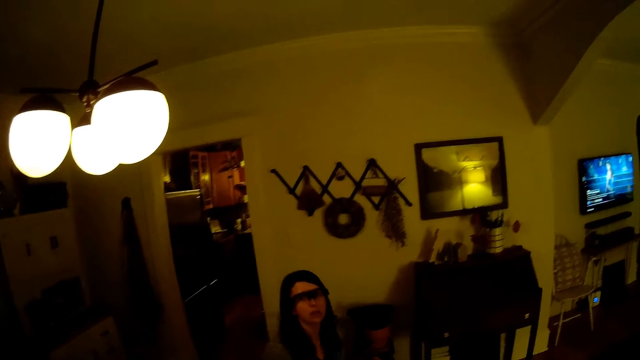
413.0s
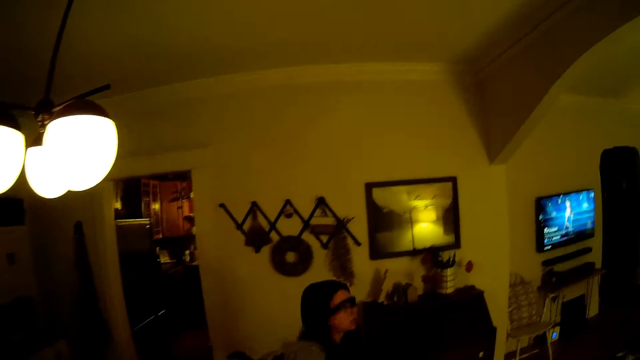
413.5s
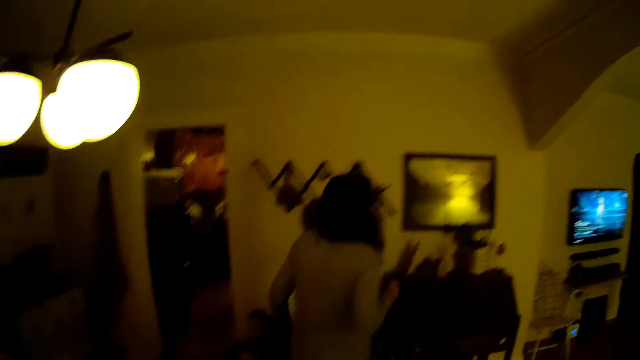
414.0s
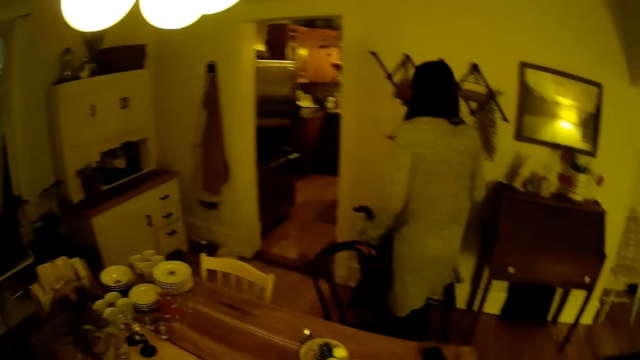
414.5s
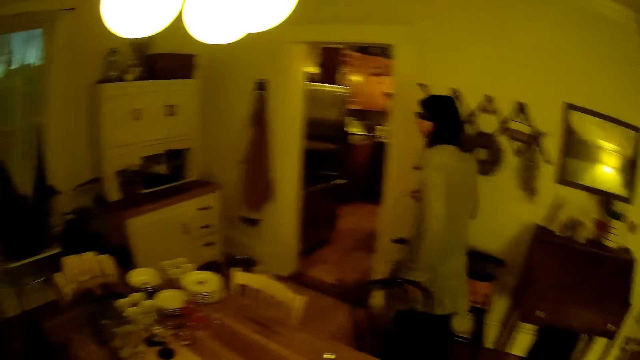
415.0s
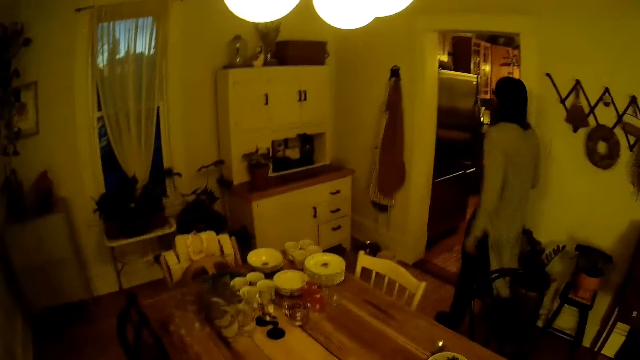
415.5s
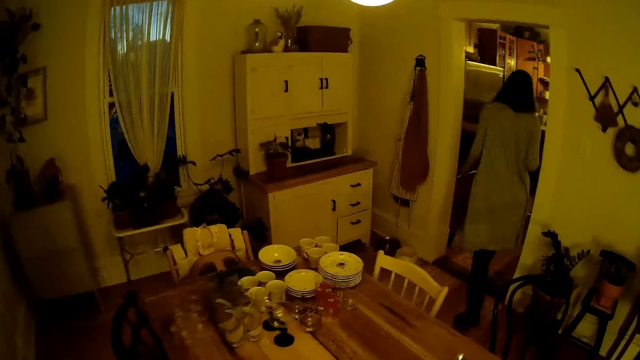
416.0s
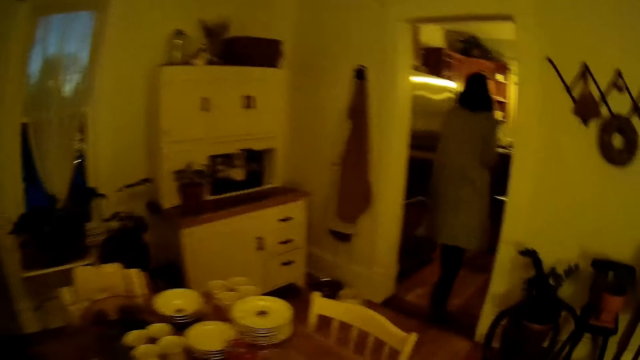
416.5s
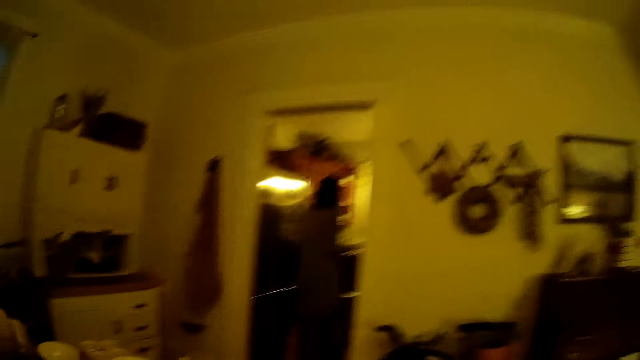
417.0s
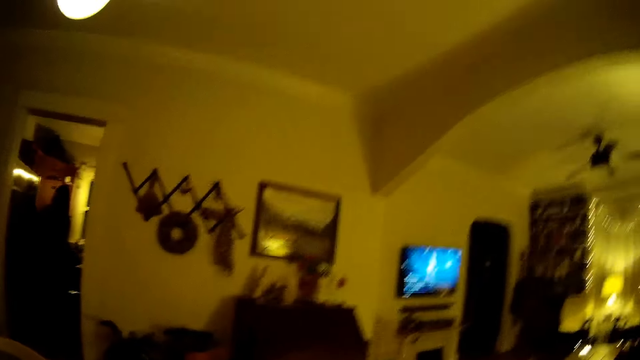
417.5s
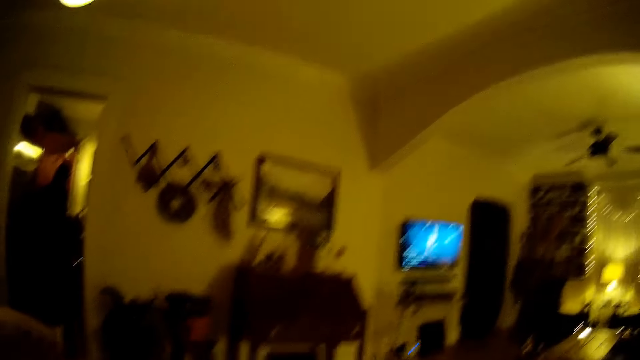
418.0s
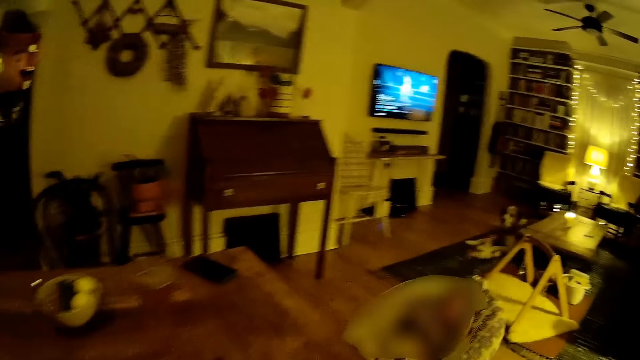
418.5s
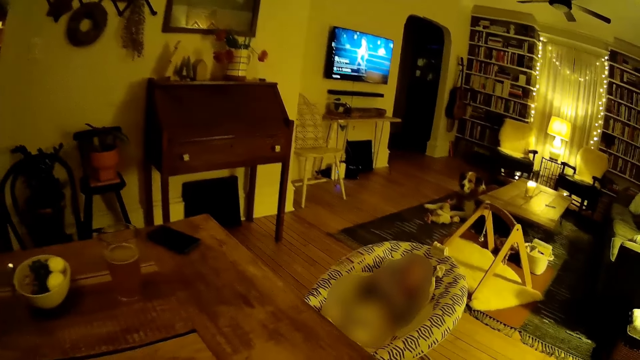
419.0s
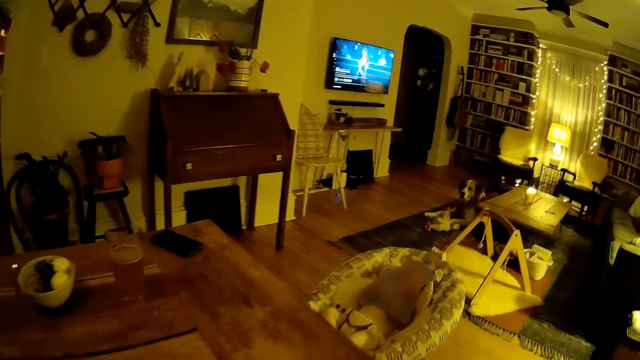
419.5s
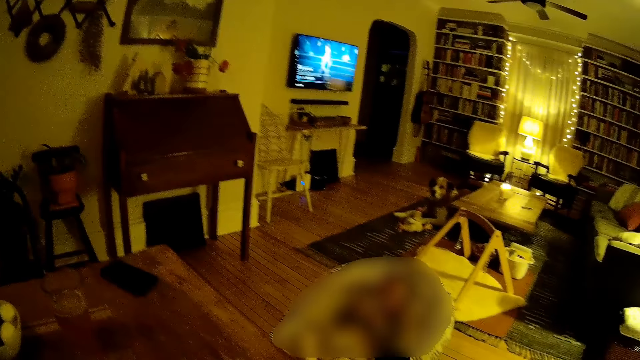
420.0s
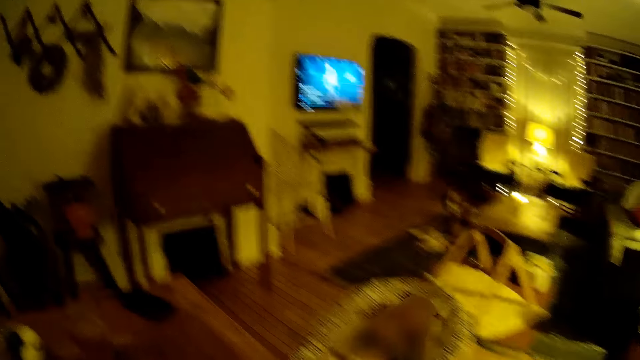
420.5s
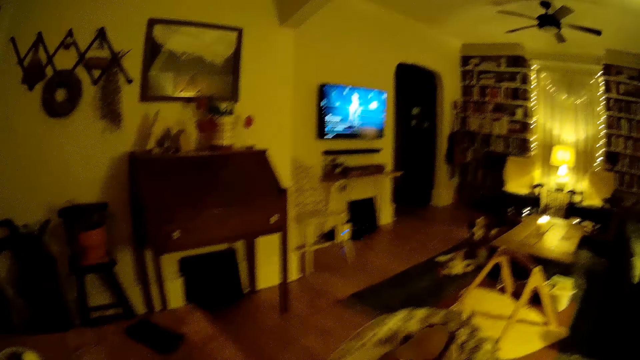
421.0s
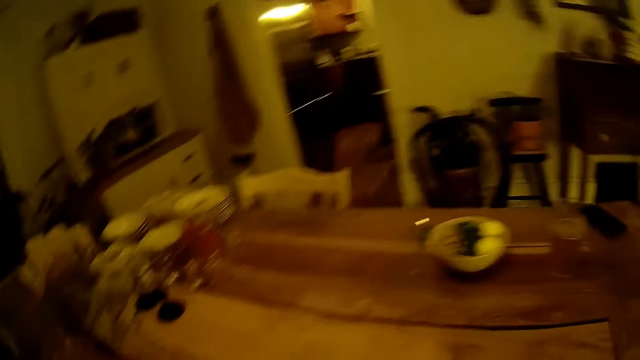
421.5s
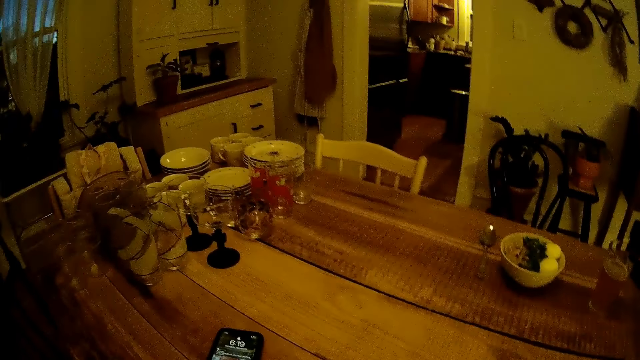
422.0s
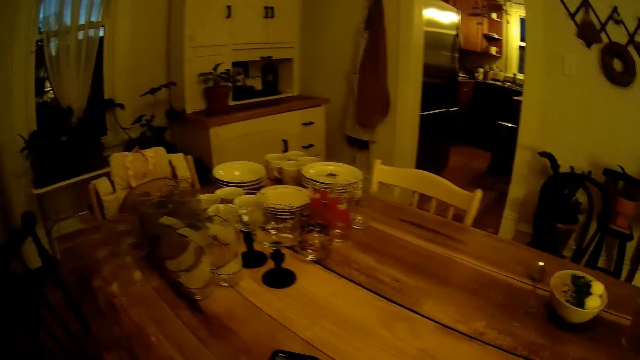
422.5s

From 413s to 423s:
The woman gets up from the dining chair. The woman walks into the kitchen. The camera wearer sits on a chair in the dining room.

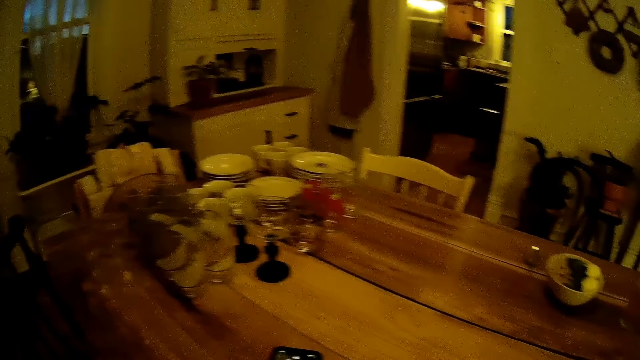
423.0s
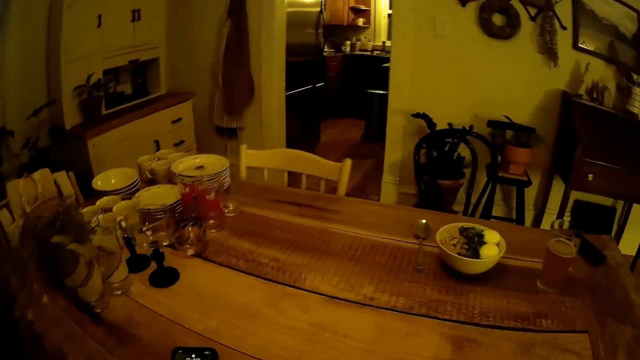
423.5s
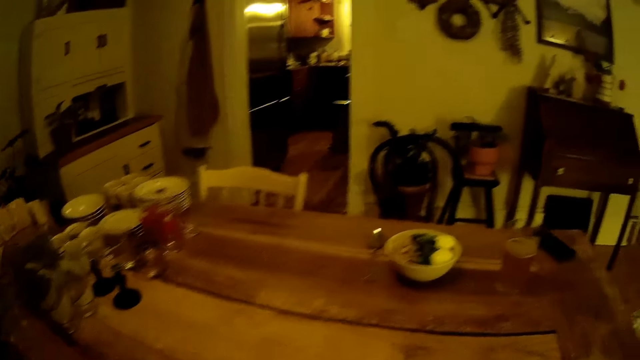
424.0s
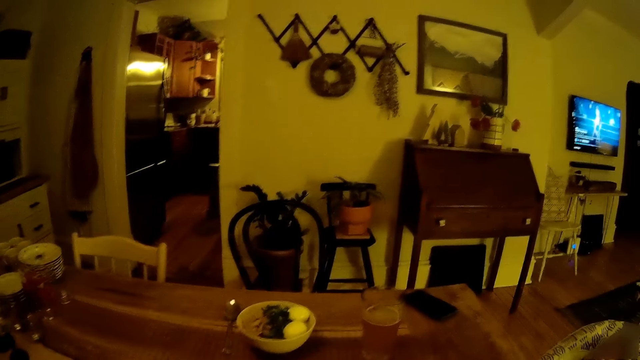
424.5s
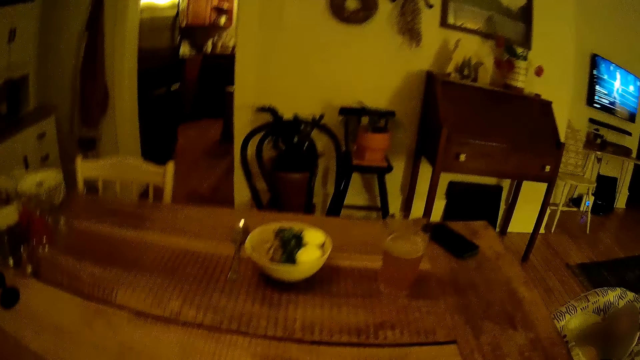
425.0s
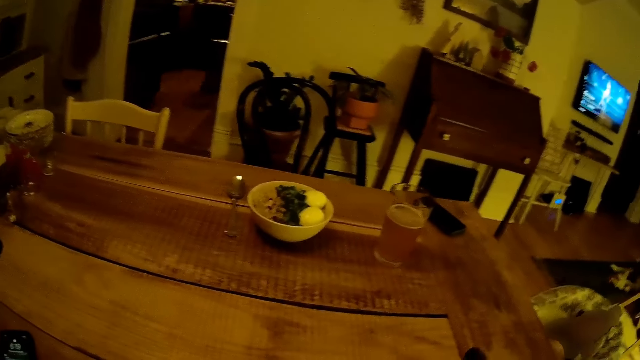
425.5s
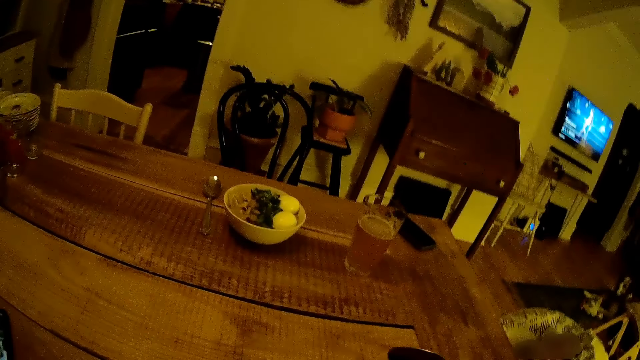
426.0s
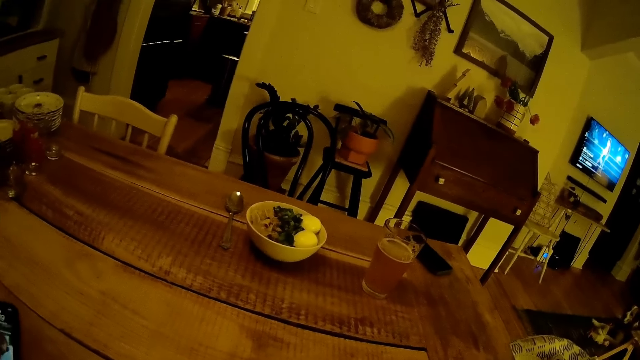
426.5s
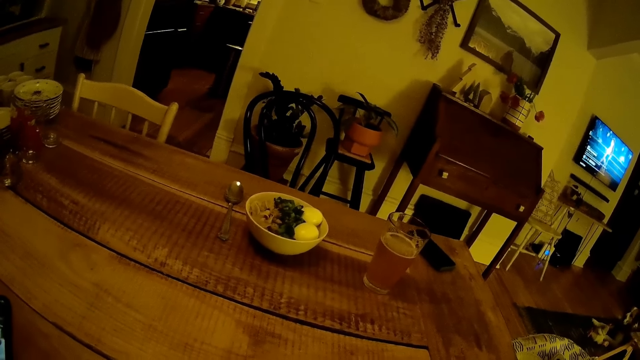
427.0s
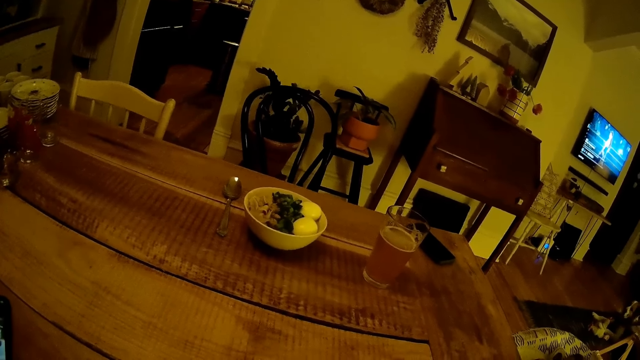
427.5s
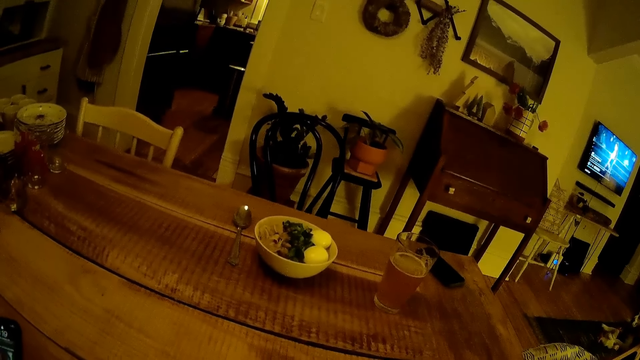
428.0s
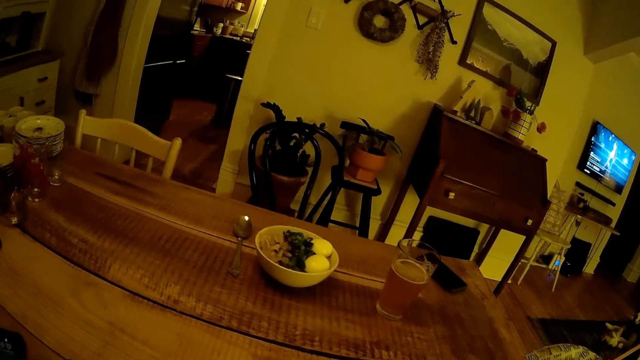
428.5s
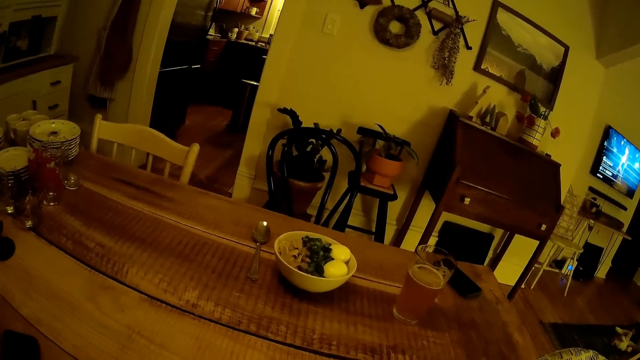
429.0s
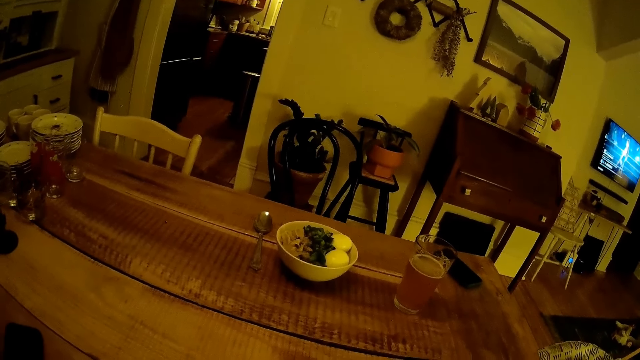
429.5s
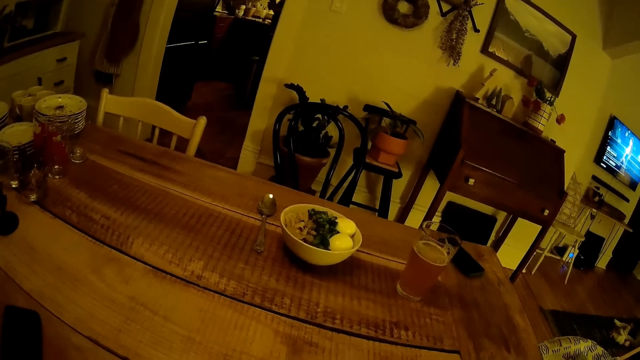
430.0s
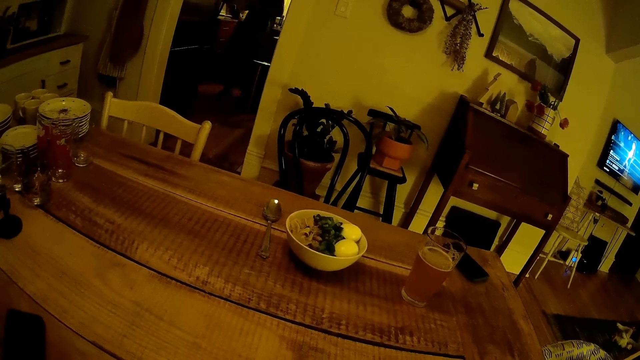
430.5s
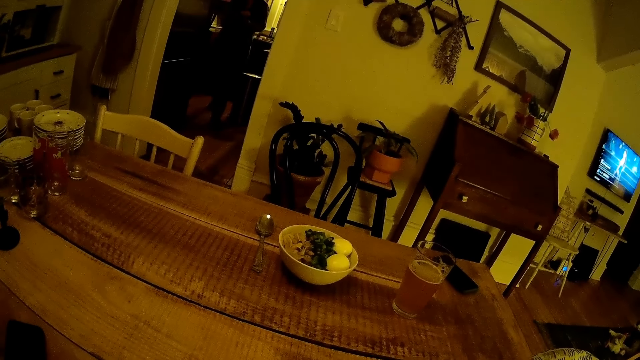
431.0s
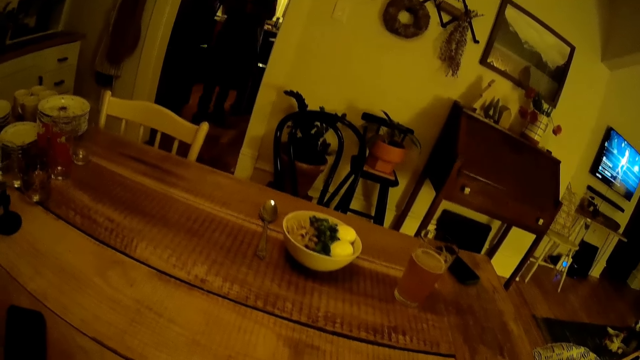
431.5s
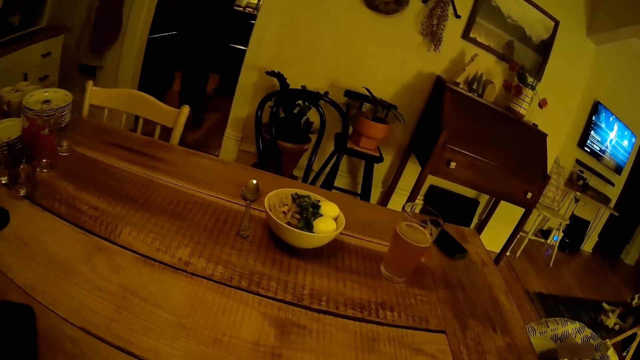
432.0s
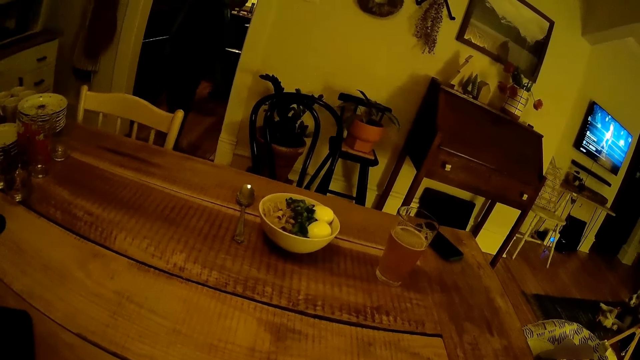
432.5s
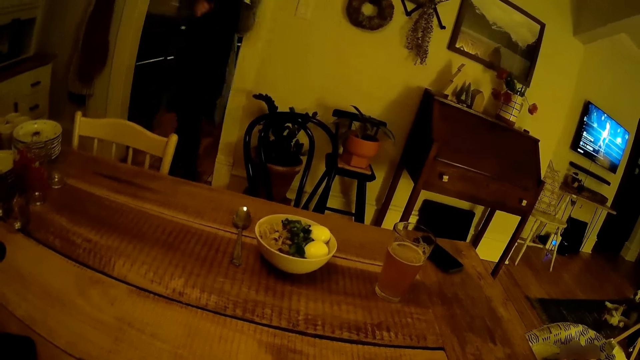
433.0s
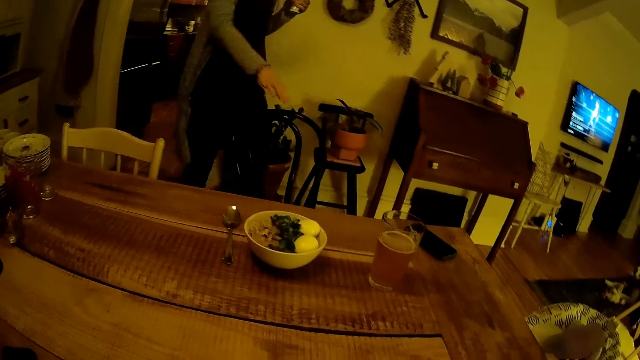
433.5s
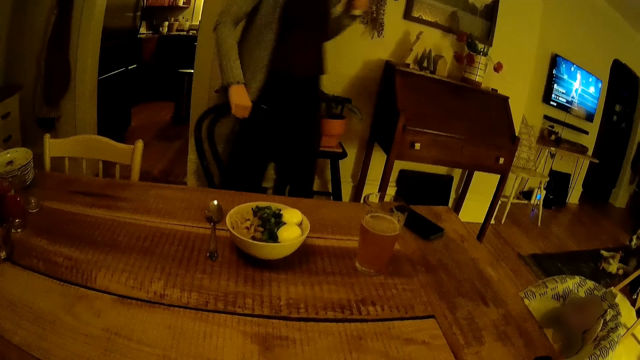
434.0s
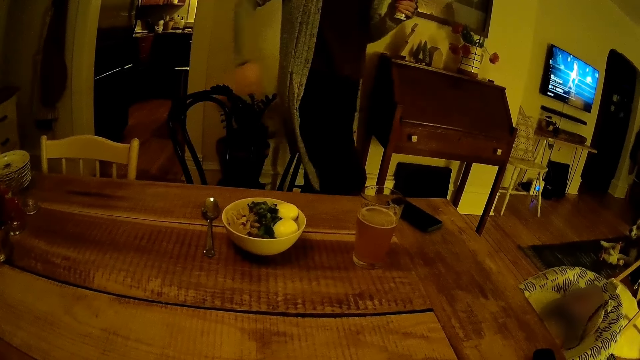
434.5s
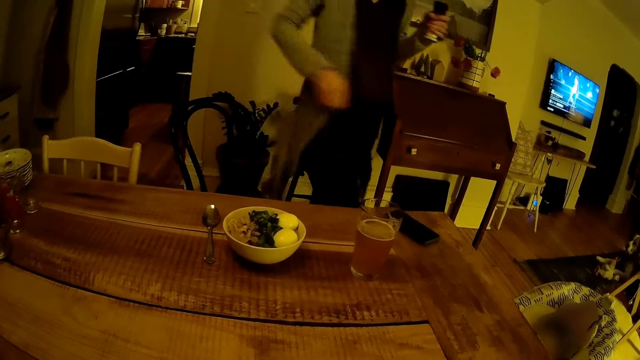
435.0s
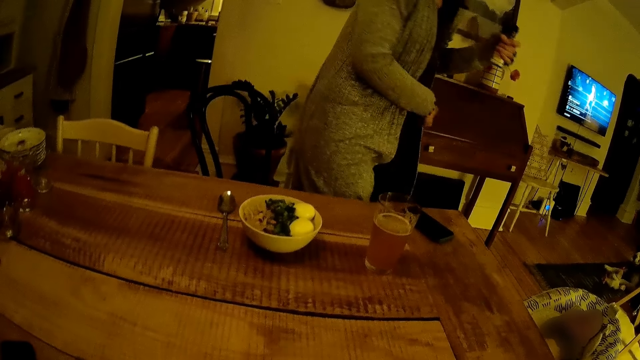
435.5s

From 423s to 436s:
The camera wearer picks up a spoon on the dining table with his right hand. The woman walks into the dining room from the kitchen with a sauce in her left hand. The woman pulls out the dining chair with her left hand and adjusts the cardigan.
